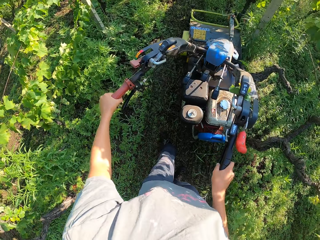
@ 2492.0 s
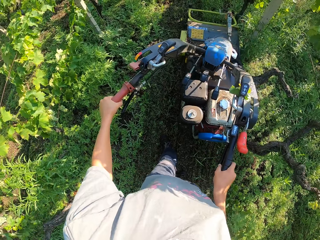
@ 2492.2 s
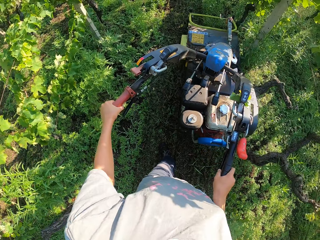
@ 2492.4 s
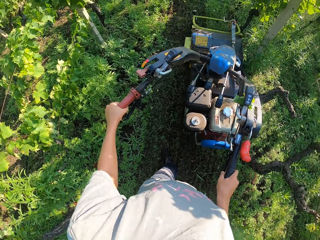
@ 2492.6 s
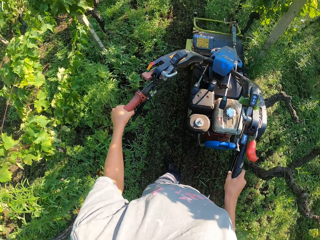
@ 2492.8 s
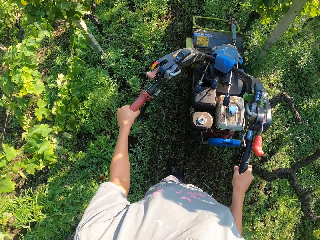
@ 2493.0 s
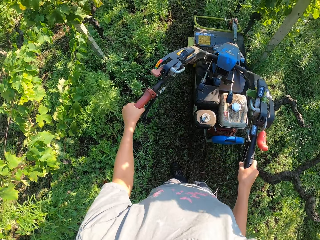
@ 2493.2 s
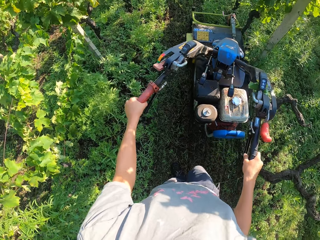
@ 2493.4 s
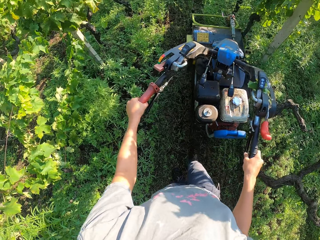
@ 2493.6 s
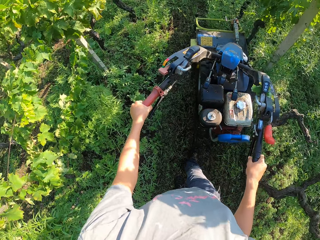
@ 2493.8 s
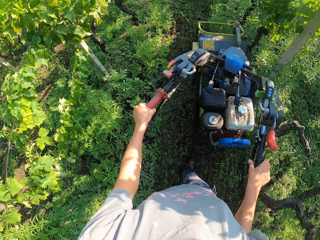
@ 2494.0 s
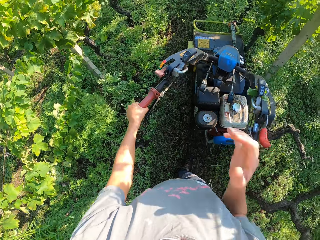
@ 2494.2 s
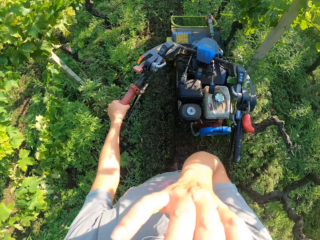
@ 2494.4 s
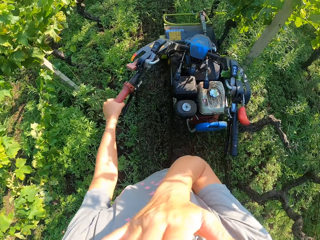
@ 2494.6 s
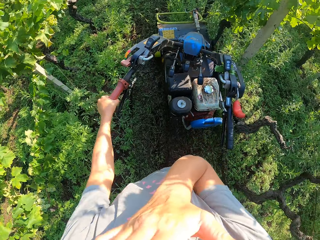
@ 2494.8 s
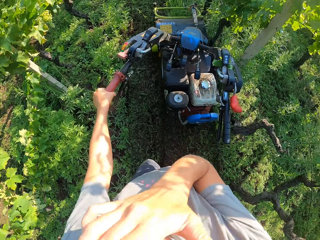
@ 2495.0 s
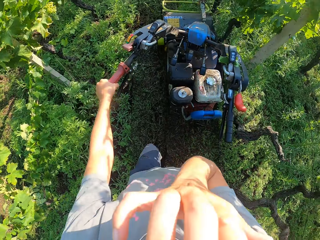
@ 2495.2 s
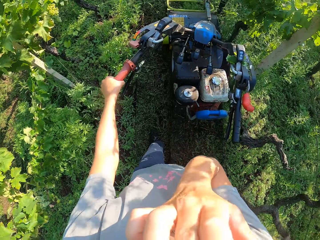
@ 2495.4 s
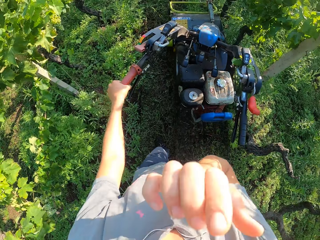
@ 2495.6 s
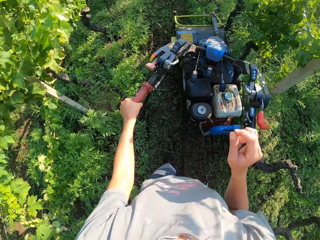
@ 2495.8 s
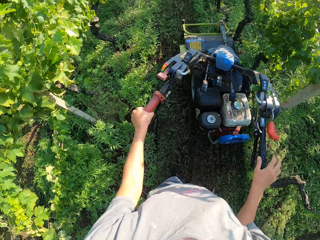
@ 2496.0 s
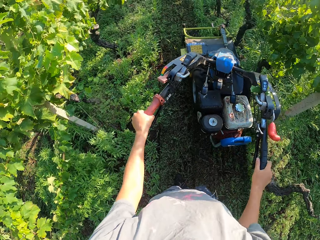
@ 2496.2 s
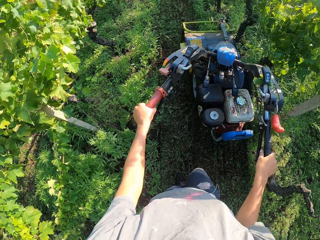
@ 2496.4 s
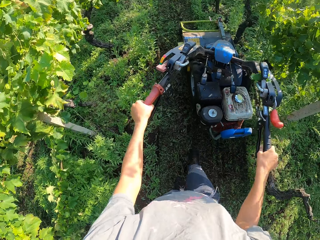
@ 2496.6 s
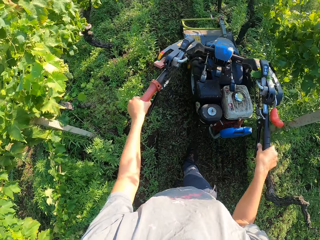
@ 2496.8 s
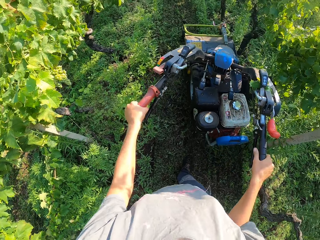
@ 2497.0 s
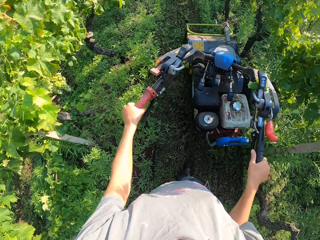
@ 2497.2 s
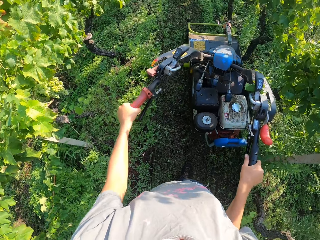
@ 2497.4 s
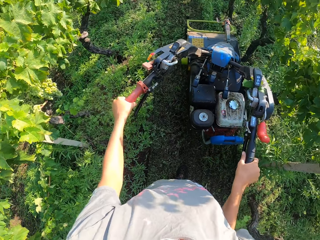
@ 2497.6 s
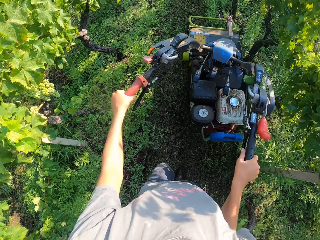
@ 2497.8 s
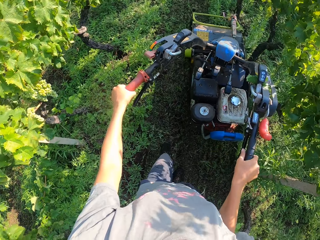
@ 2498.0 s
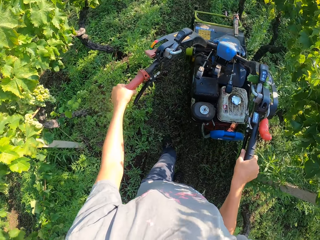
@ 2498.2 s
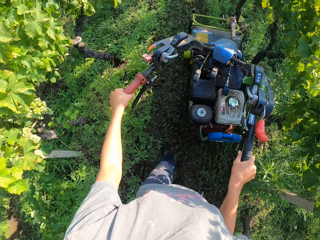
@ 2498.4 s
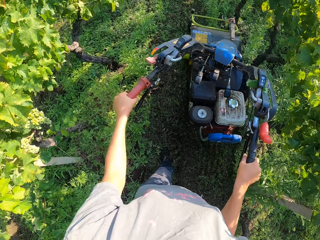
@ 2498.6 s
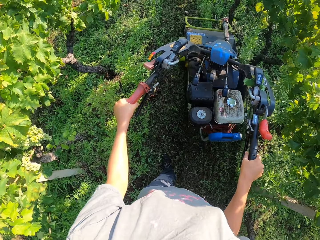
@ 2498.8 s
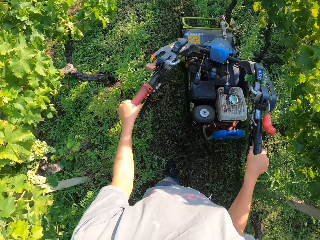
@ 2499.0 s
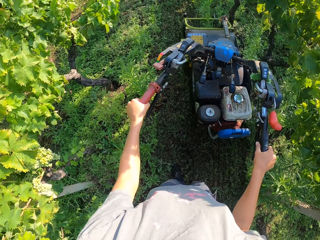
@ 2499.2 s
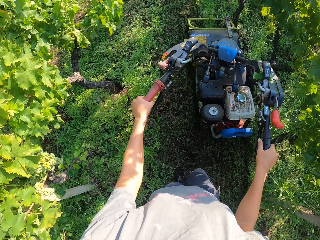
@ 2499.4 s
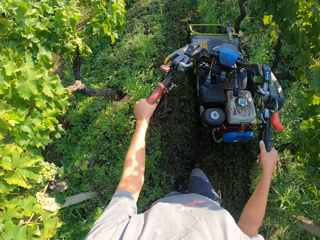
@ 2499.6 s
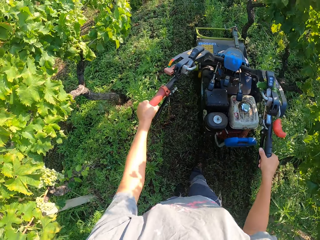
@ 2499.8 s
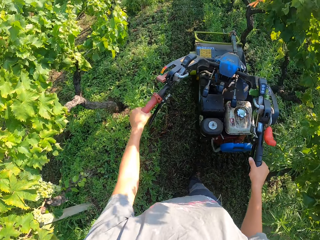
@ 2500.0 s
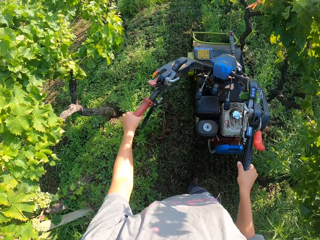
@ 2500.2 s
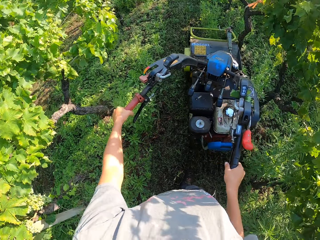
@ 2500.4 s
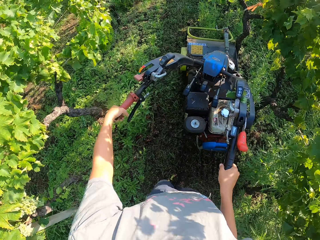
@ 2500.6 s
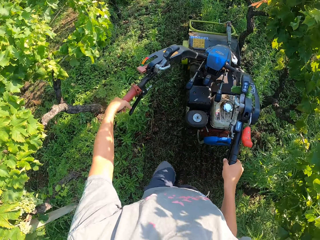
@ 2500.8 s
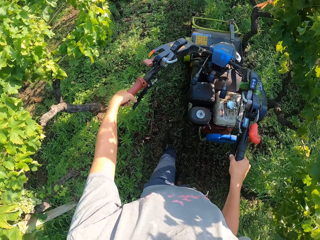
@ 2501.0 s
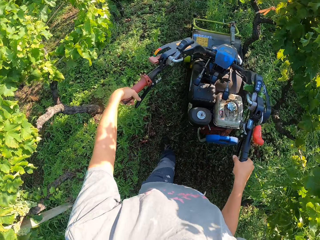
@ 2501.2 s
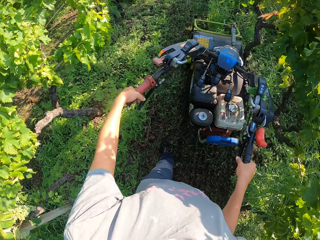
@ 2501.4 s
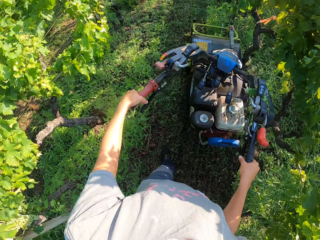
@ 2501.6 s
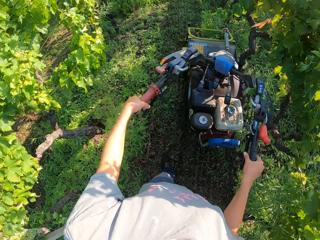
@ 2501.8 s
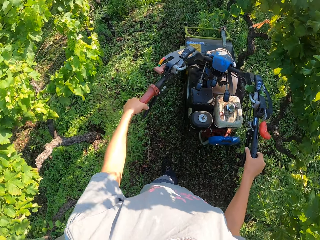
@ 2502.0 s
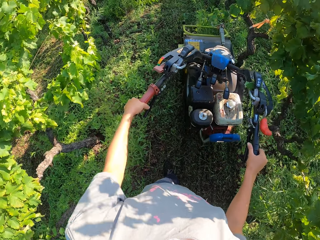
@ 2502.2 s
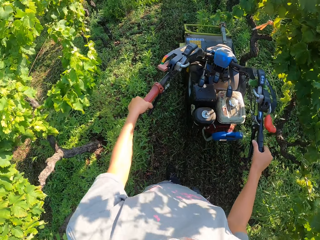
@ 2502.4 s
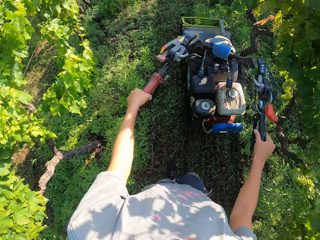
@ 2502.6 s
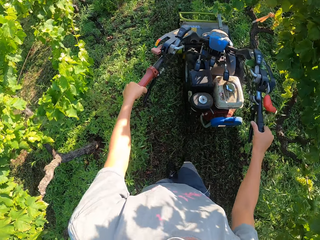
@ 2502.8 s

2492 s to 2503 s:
The camera wearer raises his right hand to his face. He holds the lawn mower machine with his hand. He removes his right hand from his face. He holds the lawn mower with both his hands. He cuts the grass with the lawn mower machine.

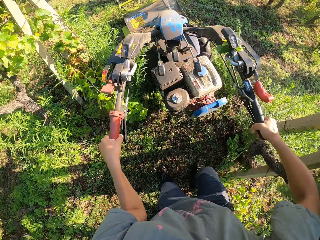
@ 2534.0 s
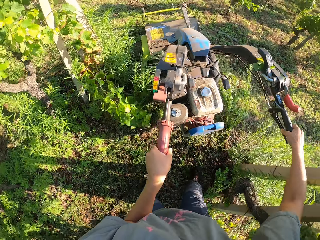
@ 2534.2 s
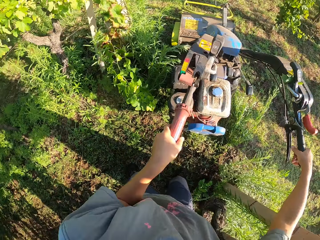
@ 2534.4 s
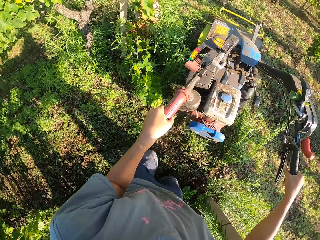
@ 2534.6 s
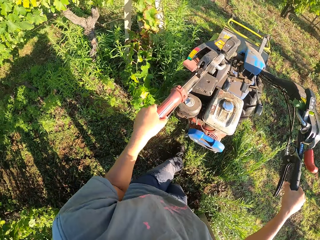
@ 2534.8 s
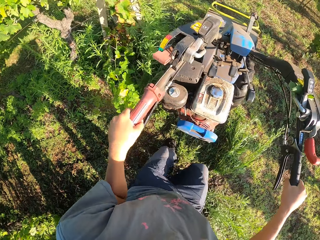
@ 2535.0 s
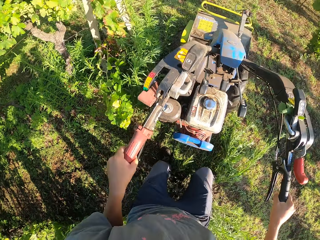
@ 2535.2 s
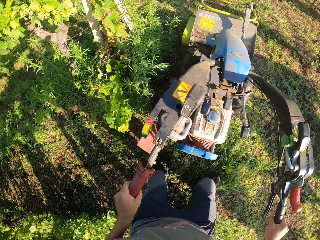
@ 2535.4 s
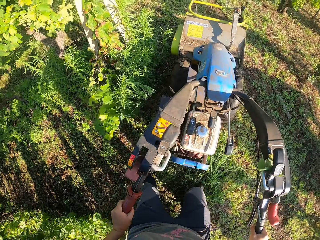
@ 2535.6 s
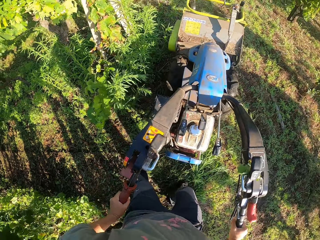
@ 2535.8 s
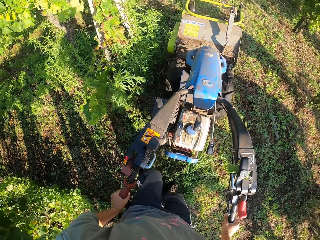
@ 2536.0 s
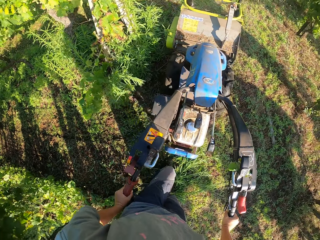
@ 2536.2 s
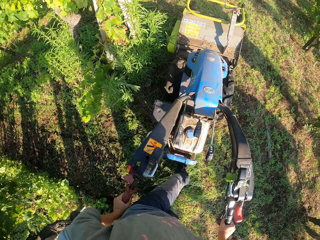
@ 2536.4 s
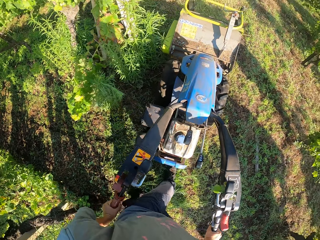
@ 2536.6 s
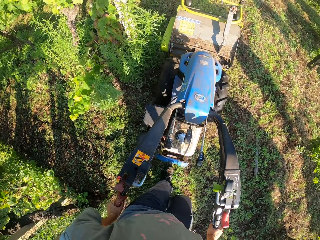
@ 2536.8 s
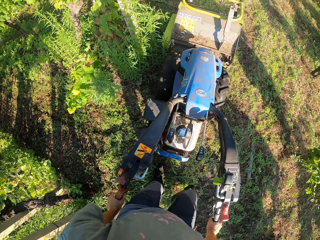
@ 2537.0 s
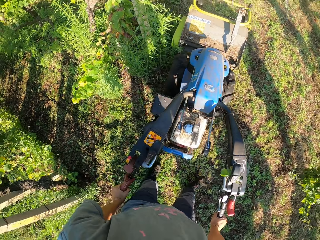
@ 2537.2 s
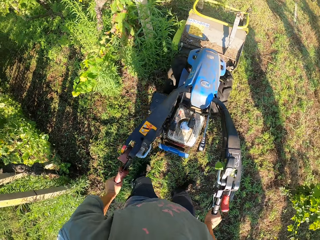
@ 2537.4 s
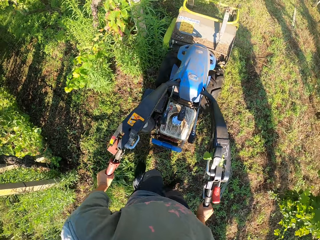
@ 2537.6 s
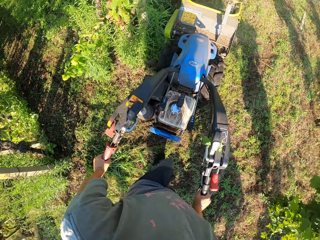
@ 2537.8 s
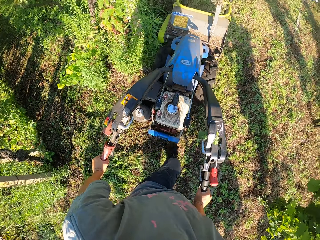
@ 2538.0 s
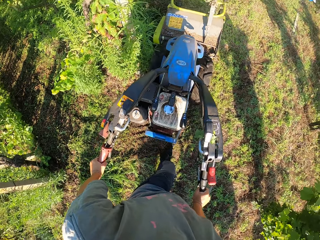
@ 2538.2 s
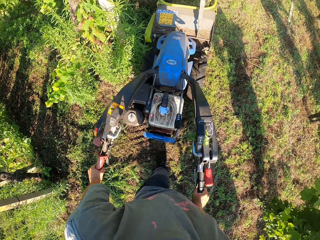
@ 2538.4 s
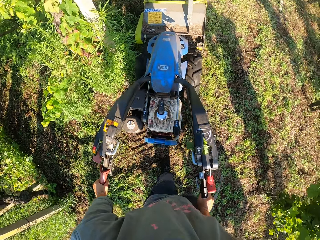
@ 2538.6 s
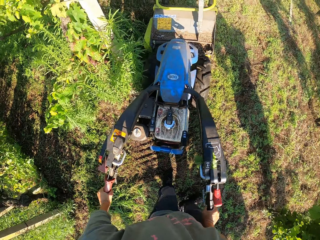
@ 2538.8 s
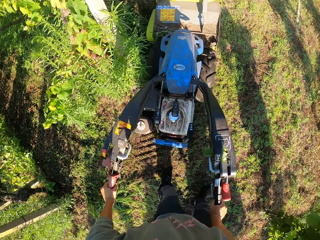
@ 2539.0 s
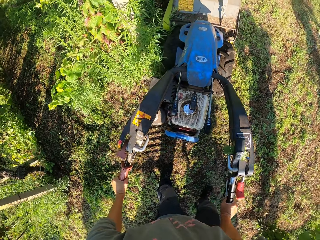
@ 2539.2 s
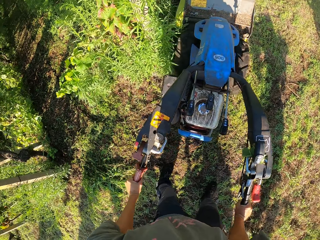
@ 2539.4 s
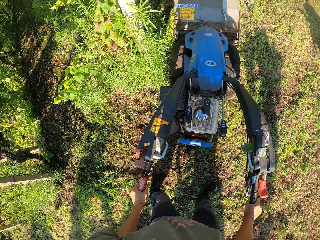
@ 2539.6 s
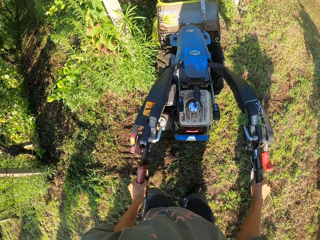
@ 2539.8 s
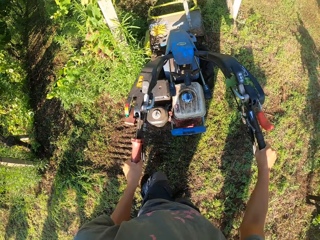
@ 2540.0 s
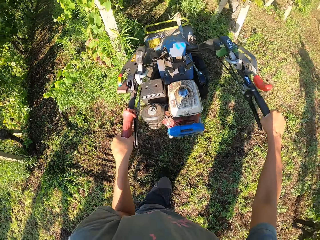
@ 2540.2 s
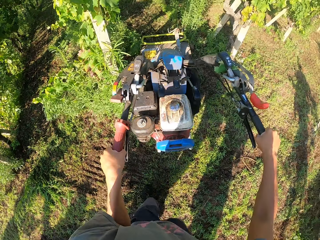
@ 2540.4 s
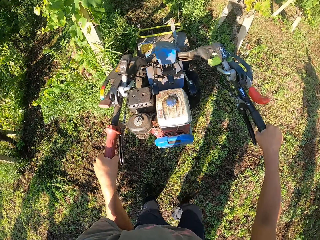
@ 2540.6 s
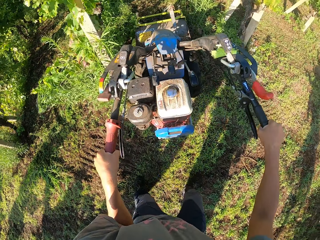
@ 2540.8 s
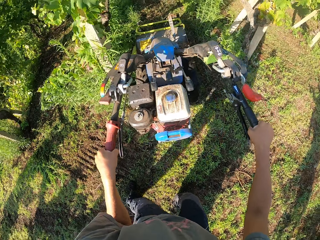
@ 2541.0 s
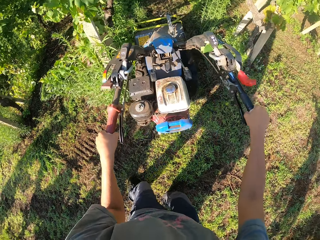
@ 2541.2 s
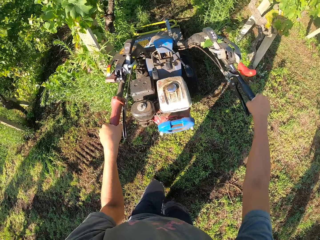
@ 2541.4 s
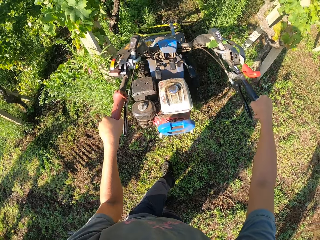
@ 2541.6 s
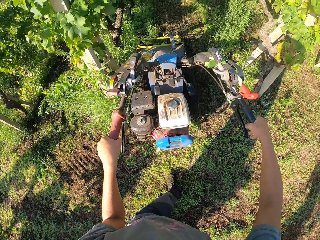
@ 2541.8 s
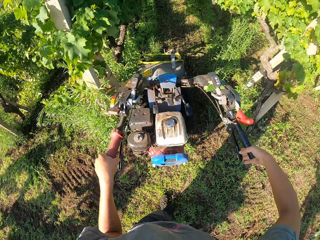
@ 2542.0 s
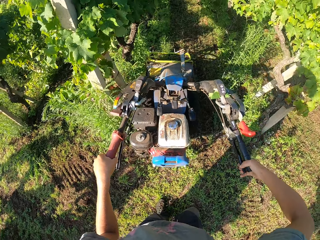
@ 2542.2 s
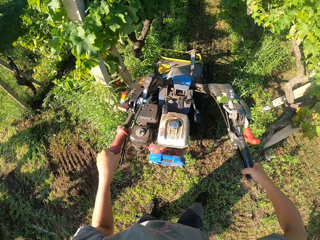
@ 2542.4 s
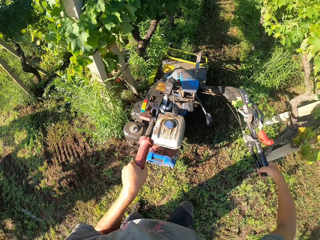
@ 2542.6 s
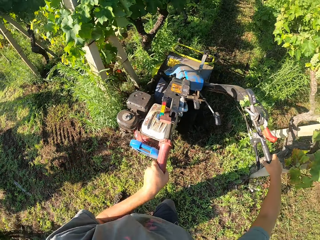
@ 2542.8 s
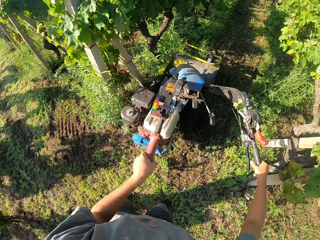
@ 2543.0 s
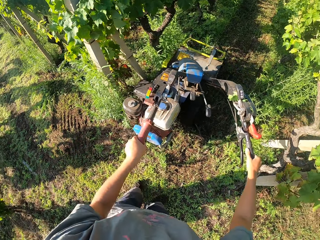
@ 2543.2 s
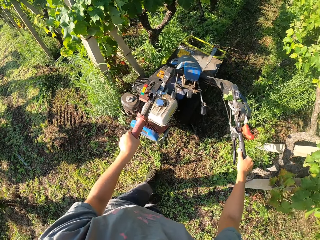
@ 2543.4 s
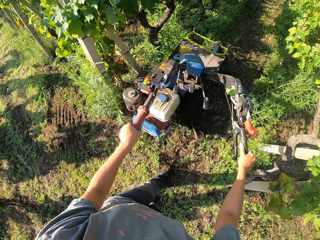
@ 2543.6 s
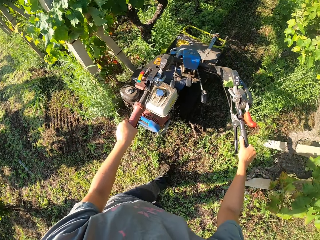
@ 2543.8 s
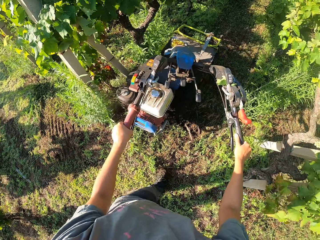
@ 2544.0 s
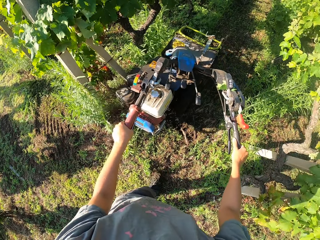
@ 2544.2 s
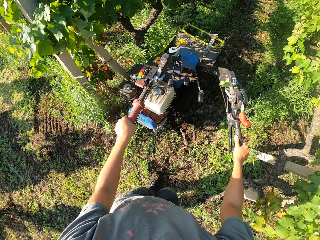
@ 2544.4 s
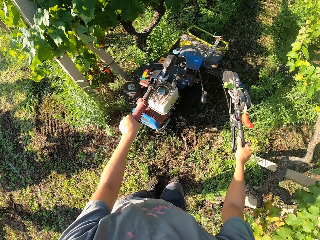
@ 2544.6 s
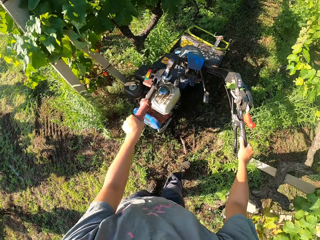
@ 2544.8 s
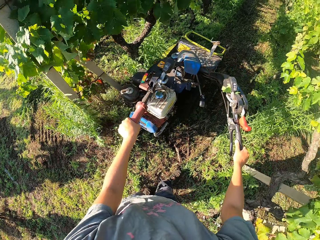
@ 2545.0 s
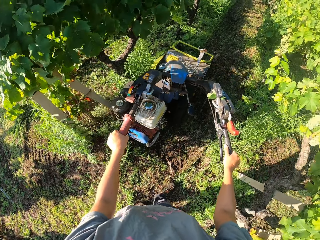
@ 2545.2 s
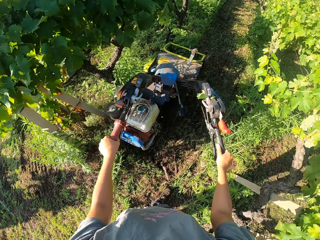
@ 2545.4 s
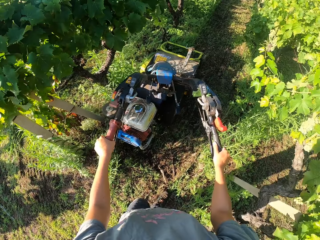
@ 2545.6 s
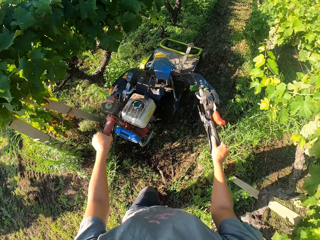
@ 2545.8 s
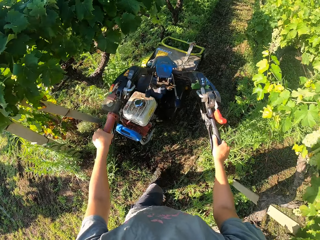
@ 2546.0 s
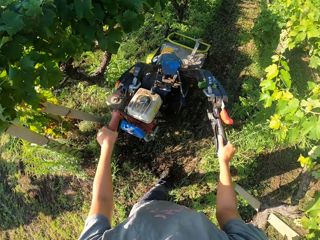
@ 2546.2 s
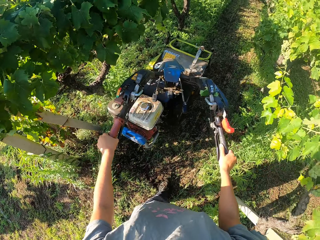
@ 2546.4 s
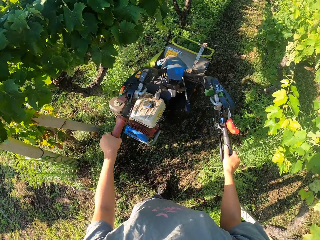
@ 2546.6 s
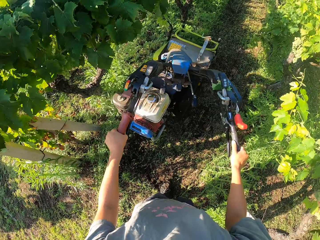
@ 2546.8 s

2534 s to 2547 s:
The camera wearer lifts the brush mower blade from the ground. They turn the brush mower around. They drop the brush mower blade on the ground. They continue cutting the grasses on the farm with the brush mower.
